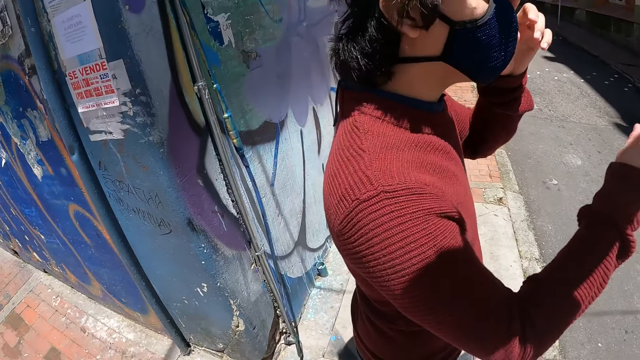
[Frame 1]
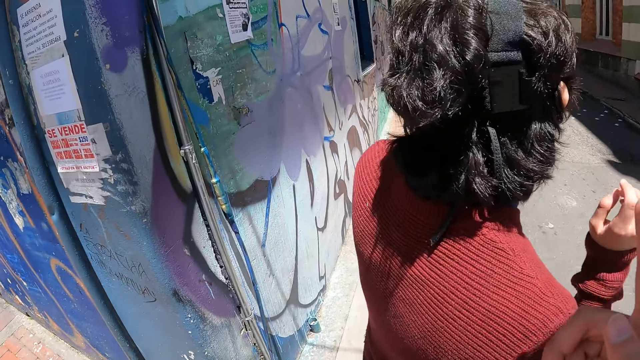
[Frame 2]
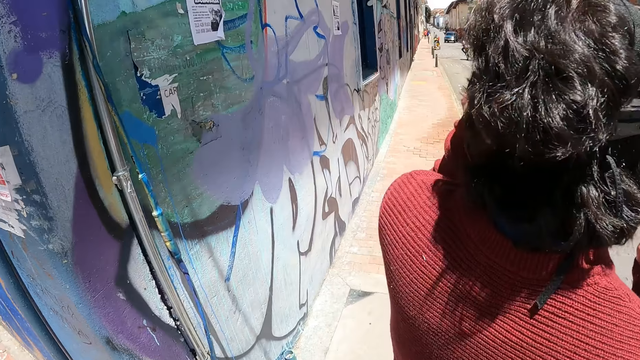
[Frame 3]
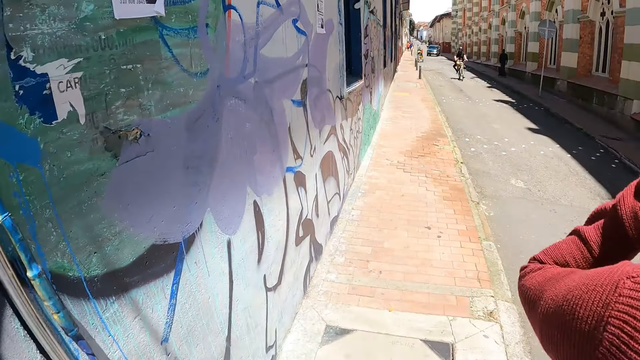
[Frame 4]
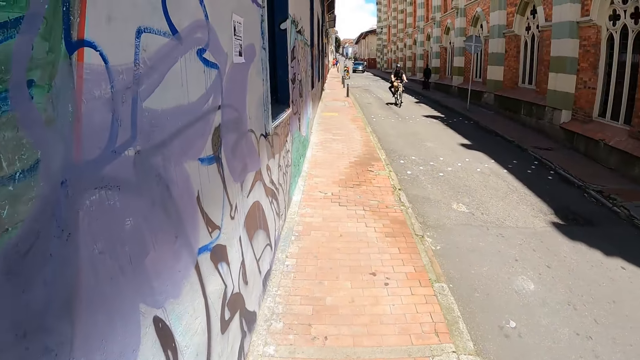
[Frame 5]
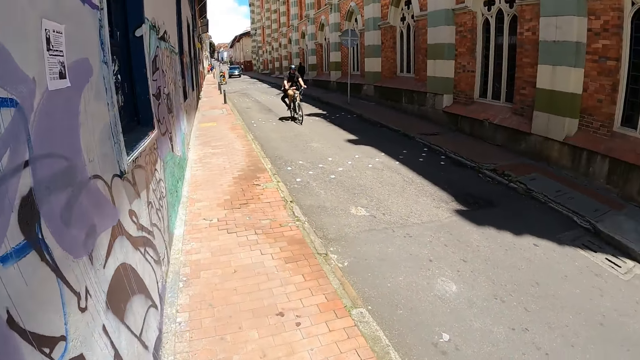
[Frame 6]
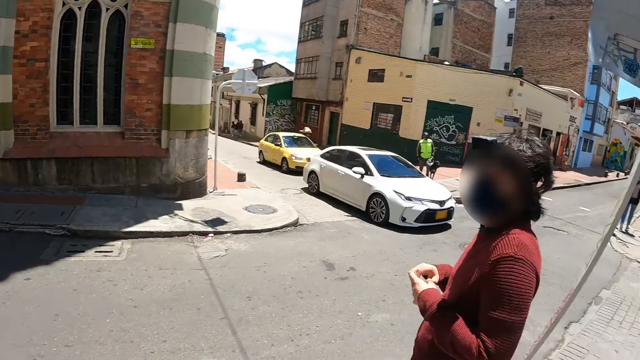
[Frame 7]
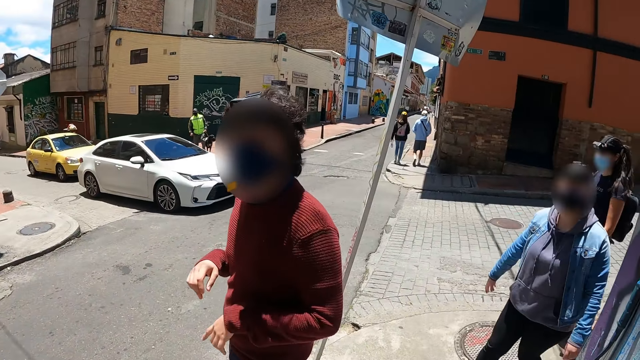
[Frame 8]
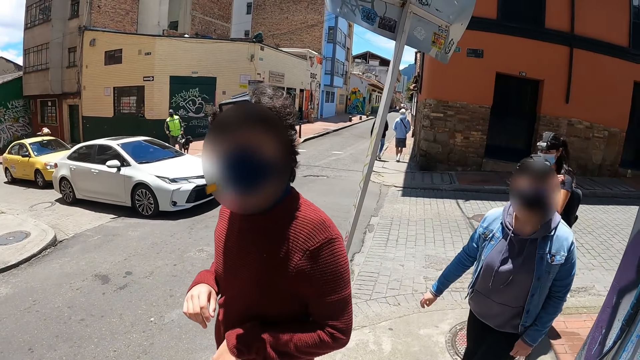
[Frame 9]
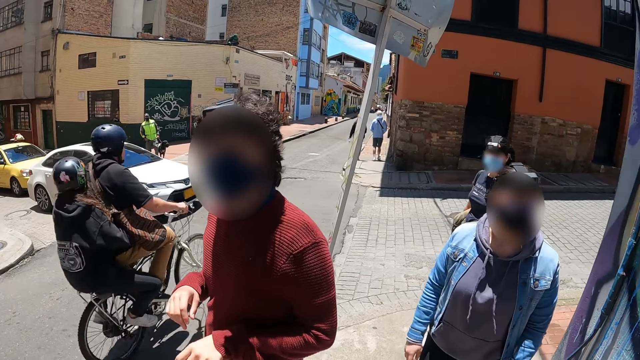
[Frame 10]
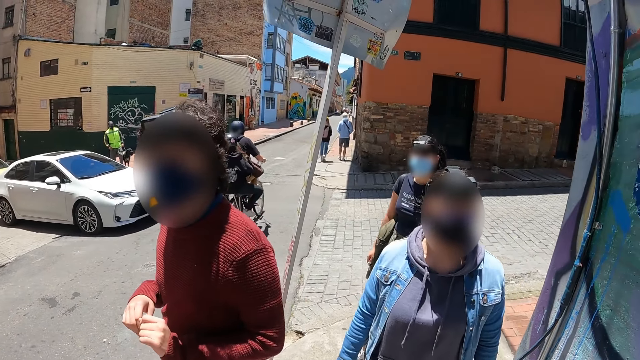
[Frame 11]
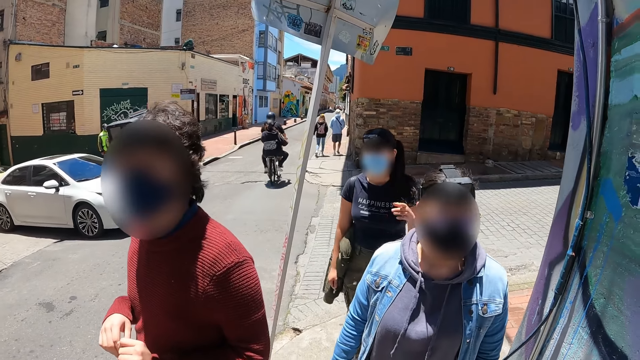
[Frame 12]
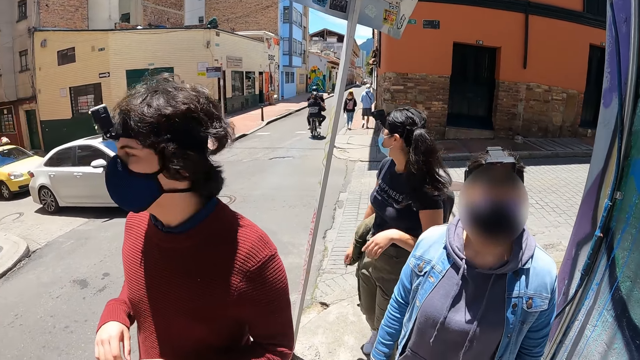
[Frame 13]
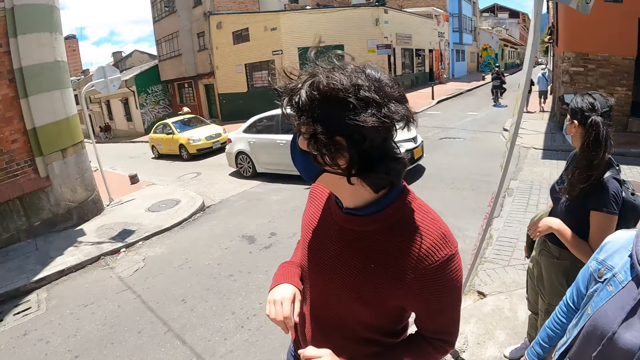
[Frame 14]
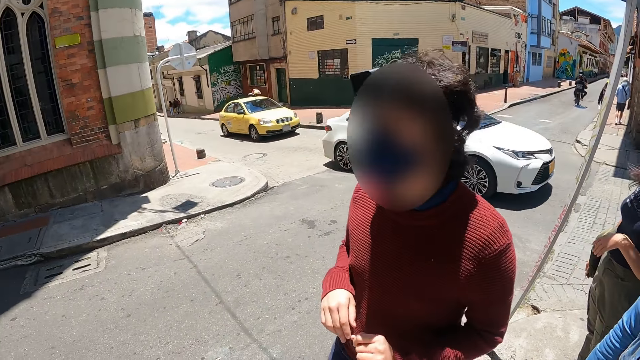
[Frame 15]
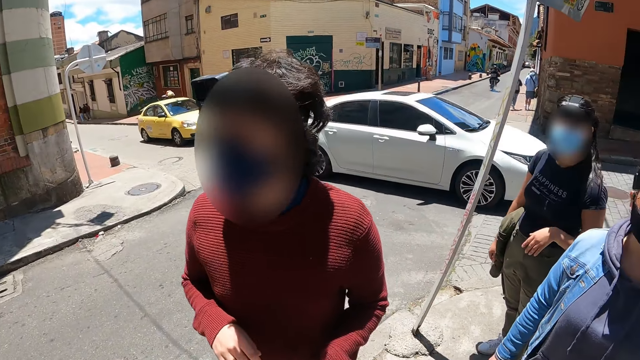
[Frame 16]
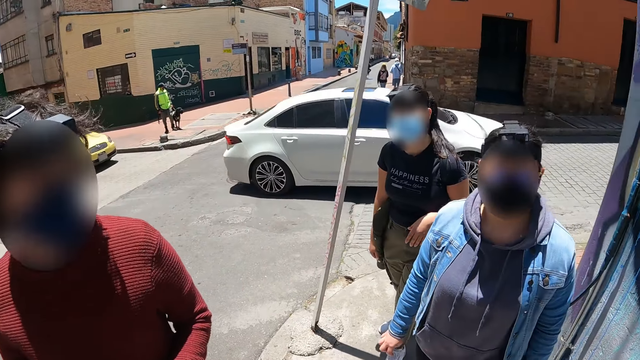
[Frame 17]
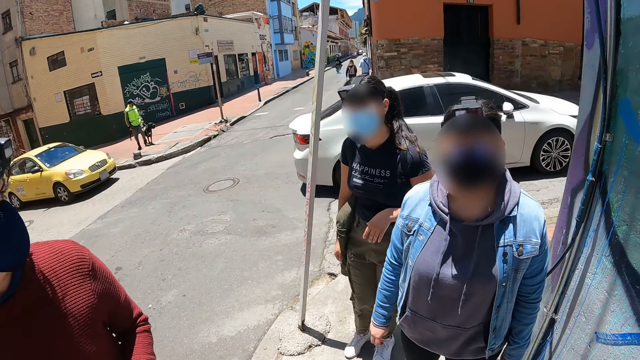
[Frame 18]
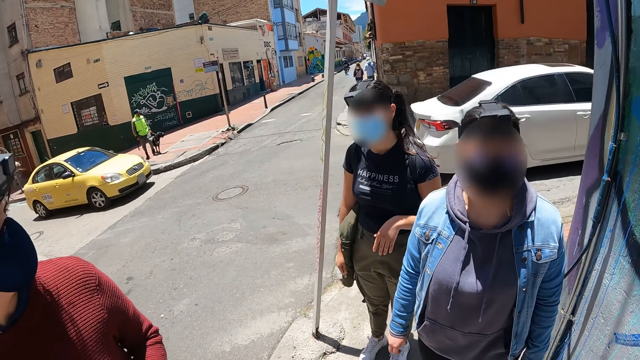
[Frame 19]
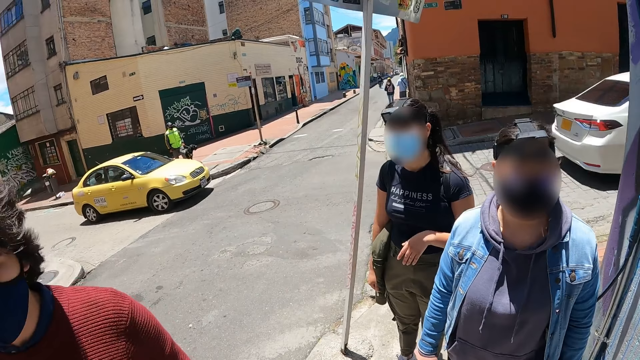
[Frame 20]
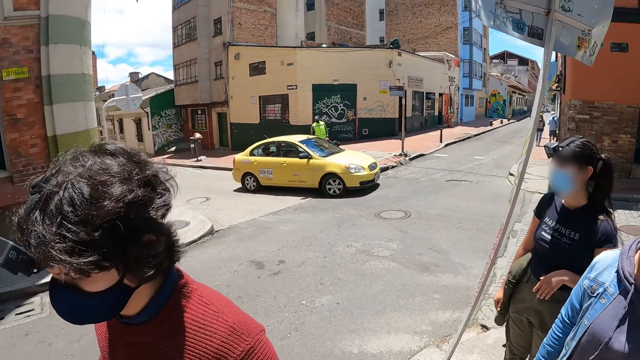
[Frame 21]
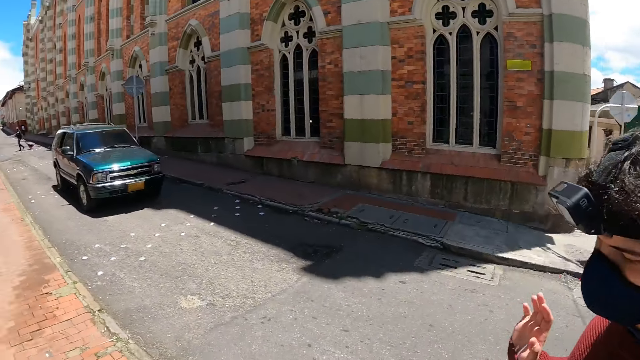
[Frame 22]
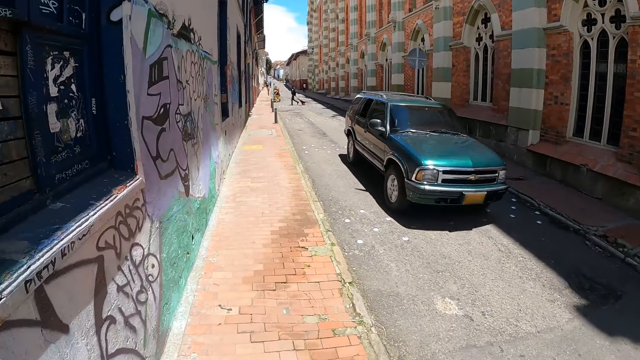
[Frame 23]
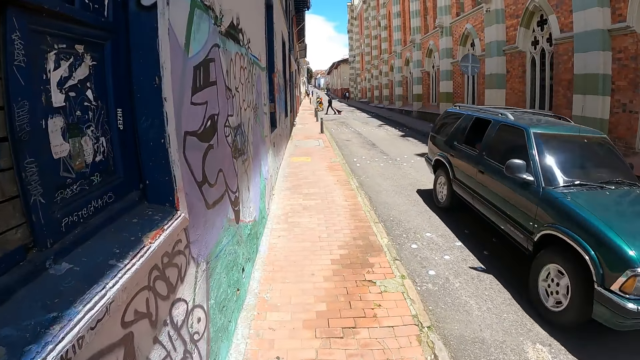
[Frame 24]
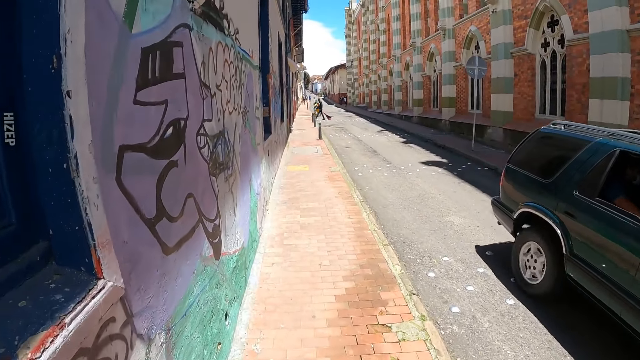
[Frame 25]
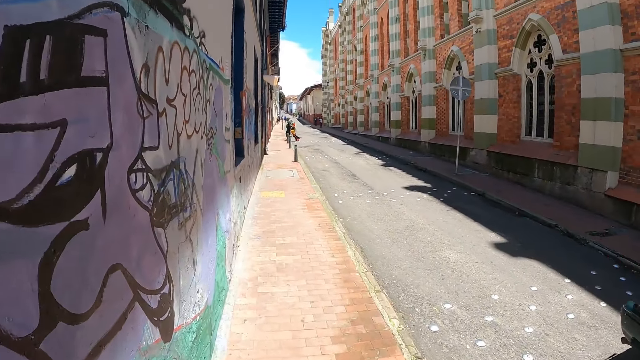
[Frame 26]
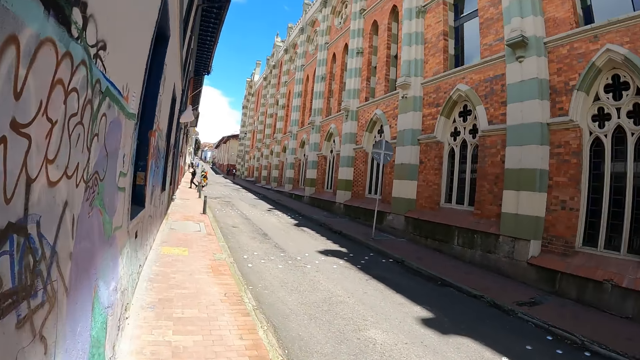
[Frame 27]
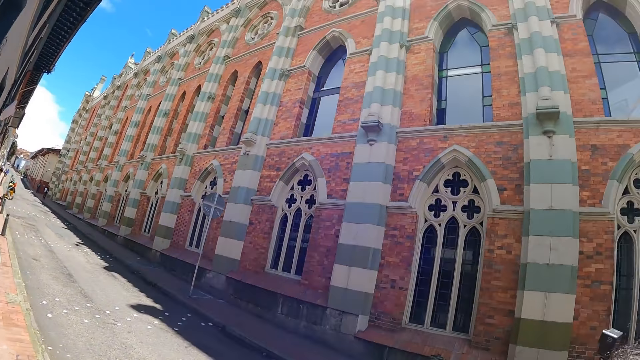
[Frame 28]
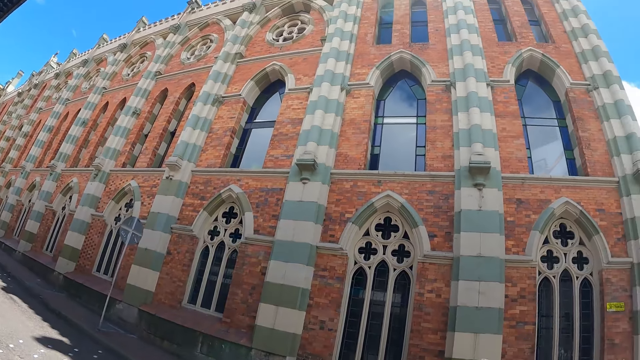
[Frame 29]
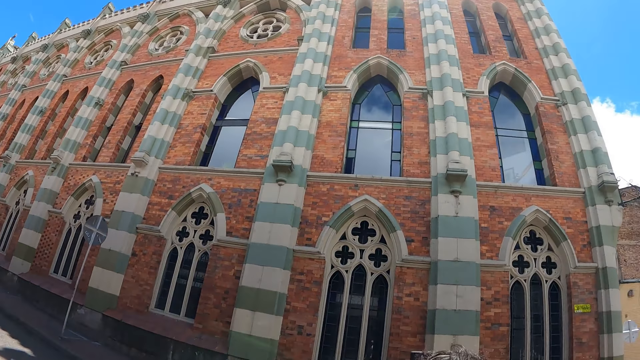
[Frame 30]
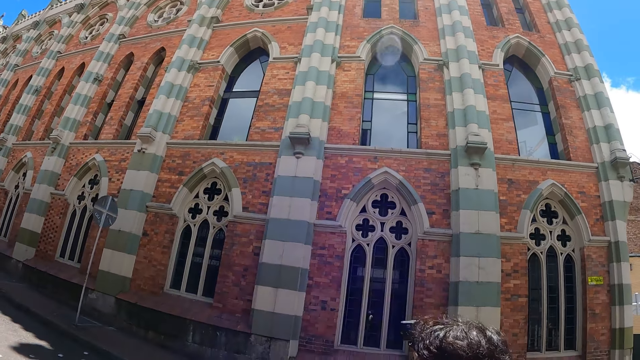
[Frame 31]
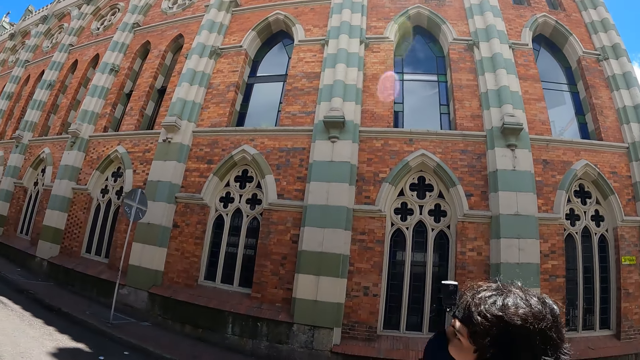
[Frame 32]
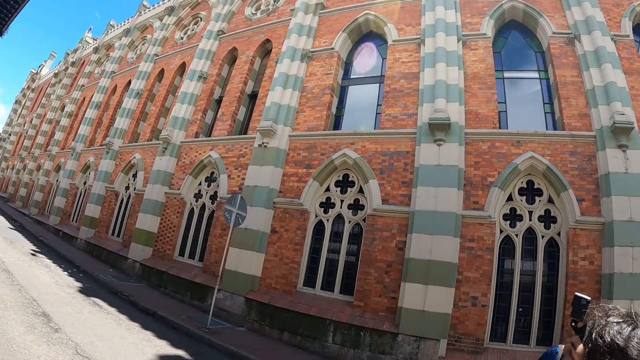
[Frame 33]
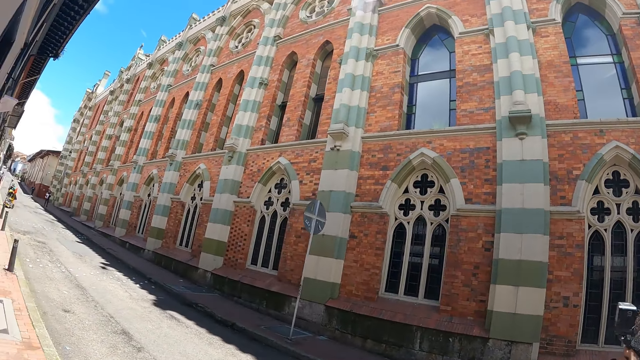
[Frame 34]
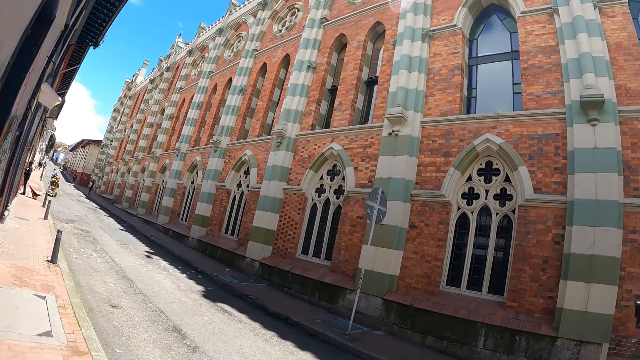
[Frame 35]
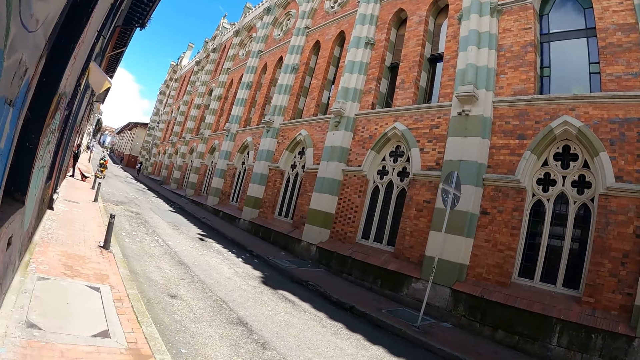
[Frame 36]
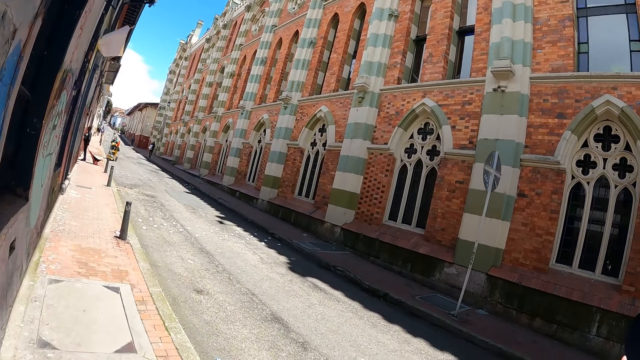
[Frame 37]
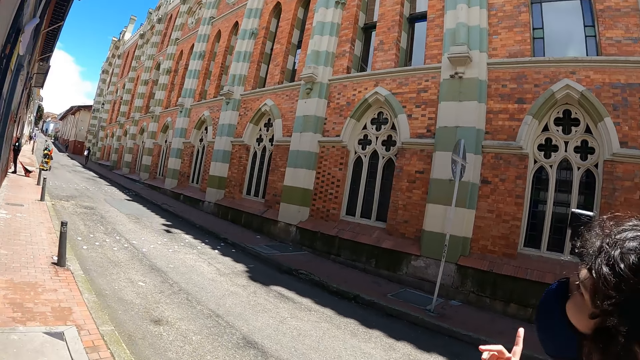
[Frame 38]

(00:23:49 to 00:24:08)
The camera wearer stands beside the road. They look around. They walk on the sidewalk. They look at the building.

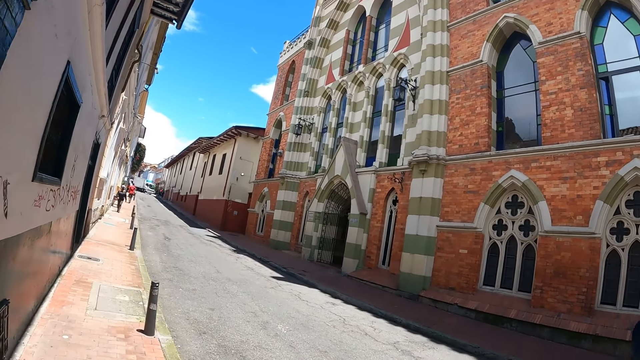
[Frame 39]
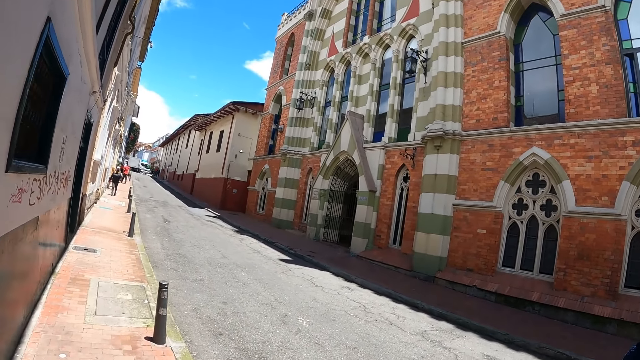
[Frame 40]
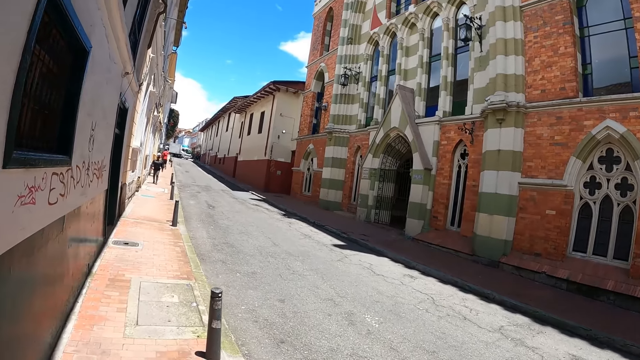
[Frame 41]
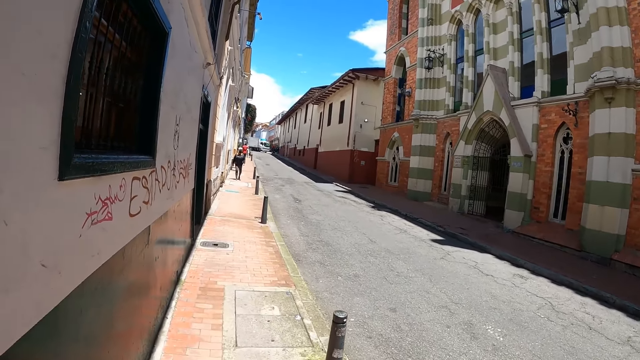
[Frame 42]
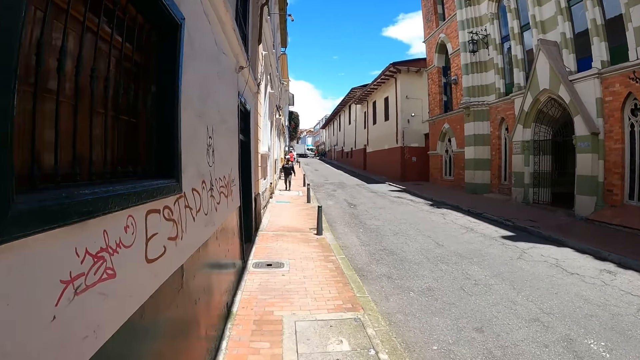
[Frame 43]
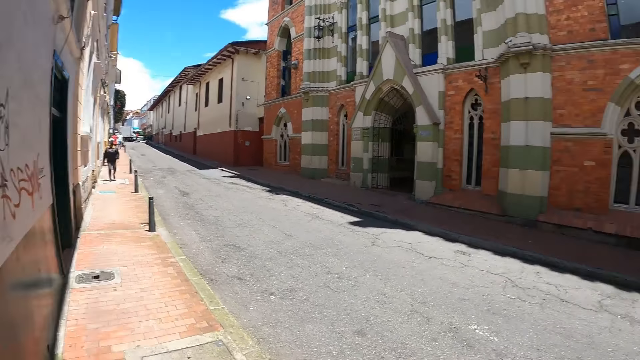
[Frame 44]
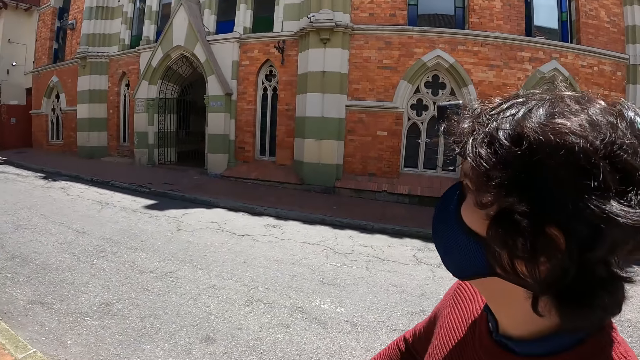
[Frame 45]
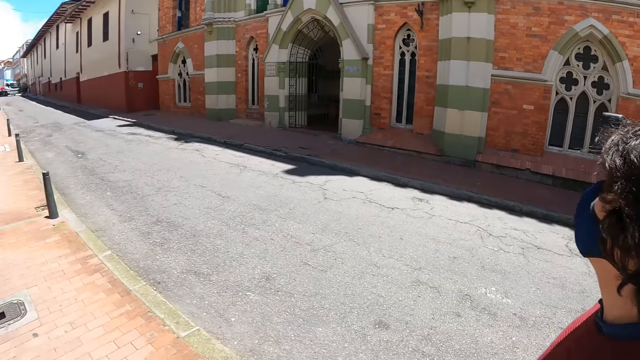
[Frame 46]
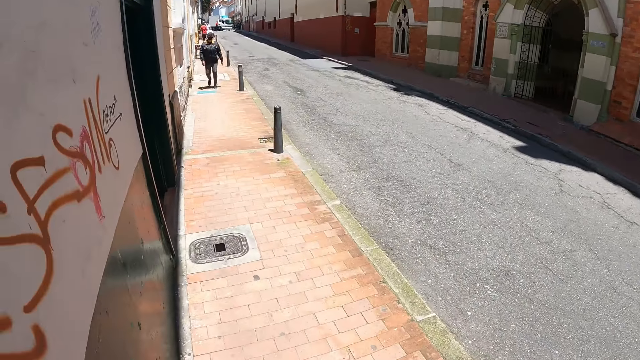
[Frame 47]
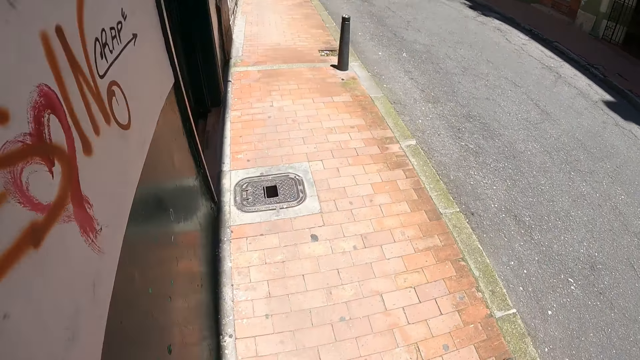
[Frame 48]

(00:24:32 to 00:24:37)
The camera wearer turns his head. He looks around. He walks along a street.
